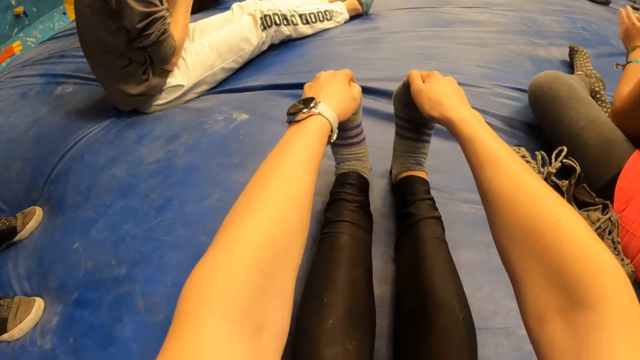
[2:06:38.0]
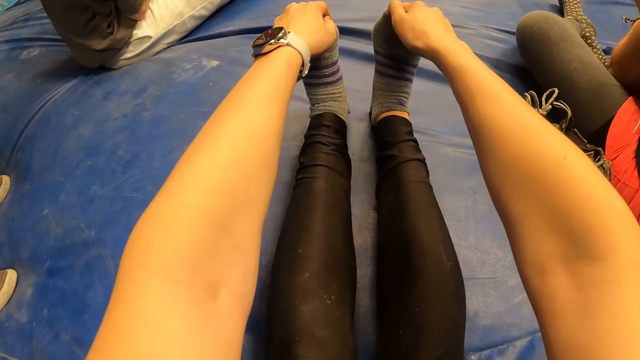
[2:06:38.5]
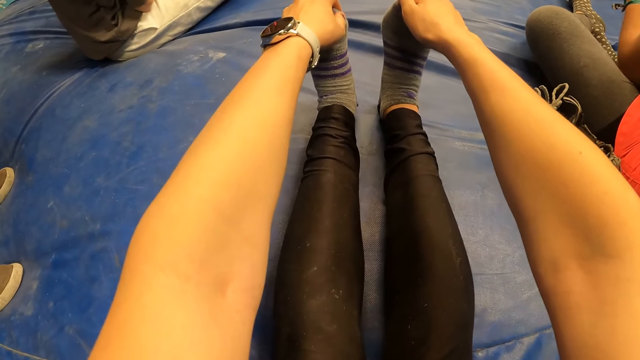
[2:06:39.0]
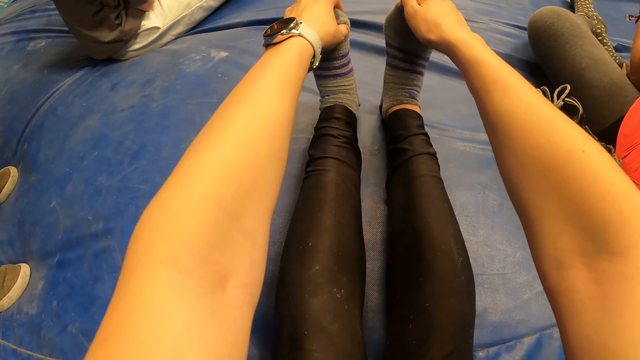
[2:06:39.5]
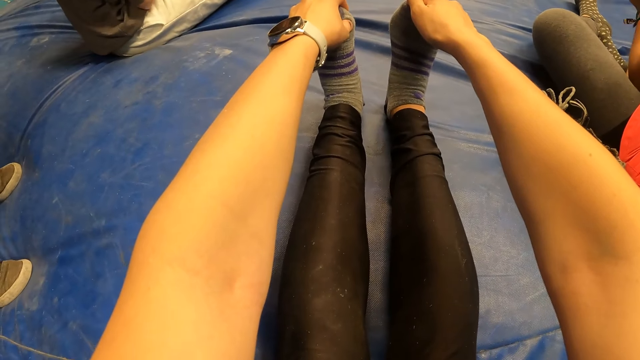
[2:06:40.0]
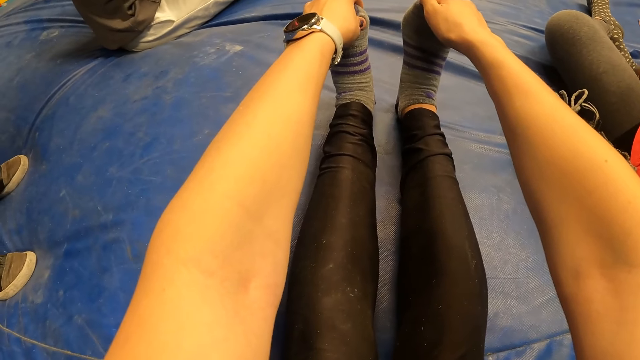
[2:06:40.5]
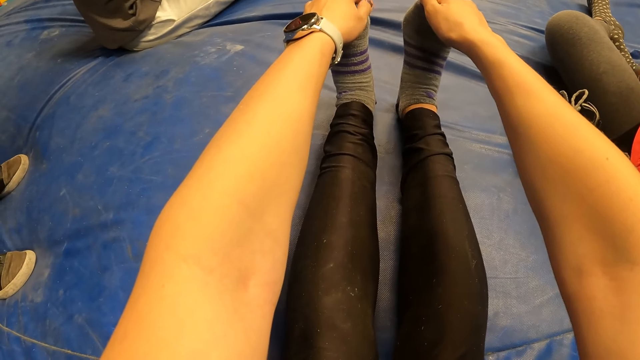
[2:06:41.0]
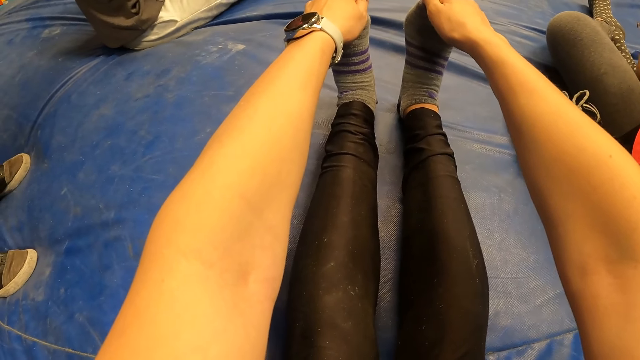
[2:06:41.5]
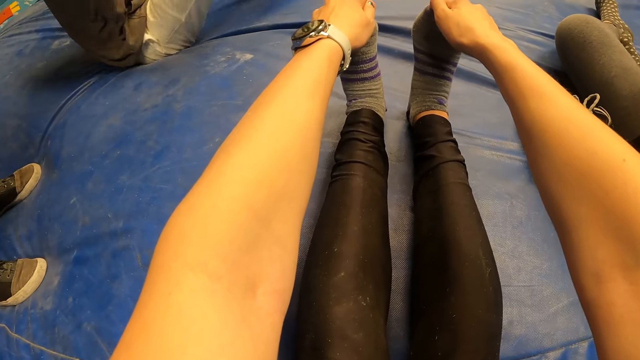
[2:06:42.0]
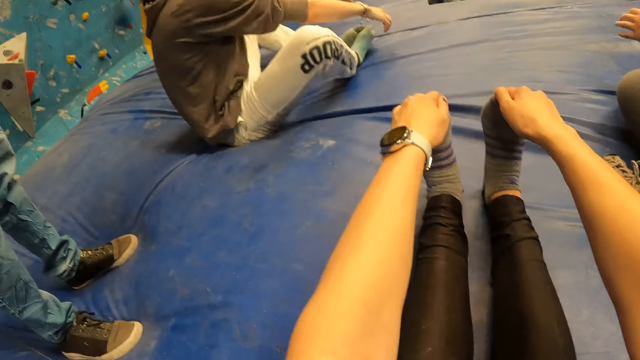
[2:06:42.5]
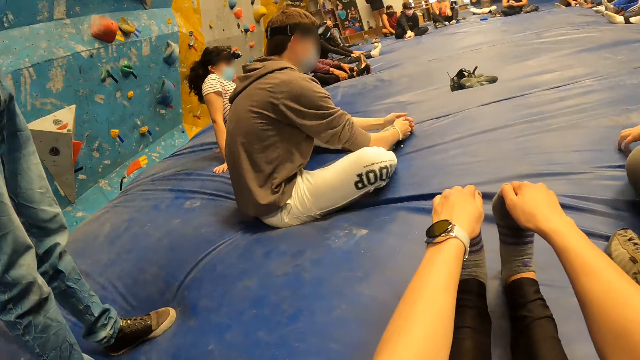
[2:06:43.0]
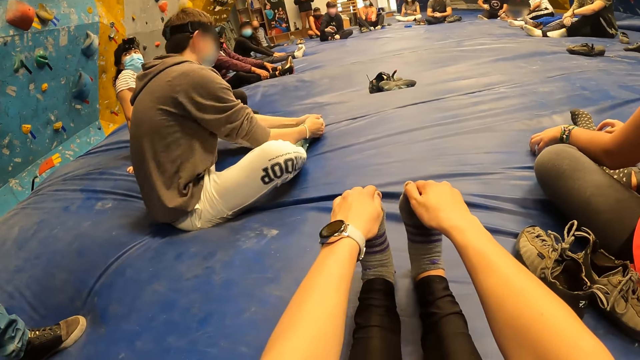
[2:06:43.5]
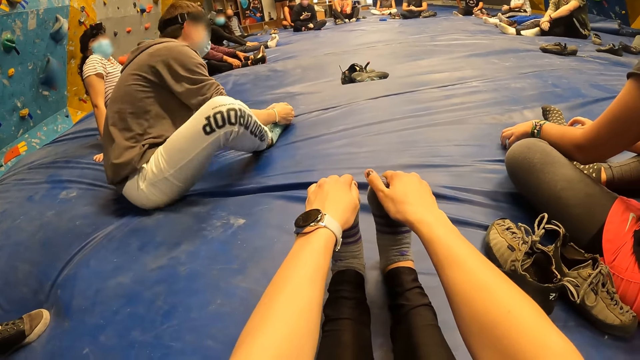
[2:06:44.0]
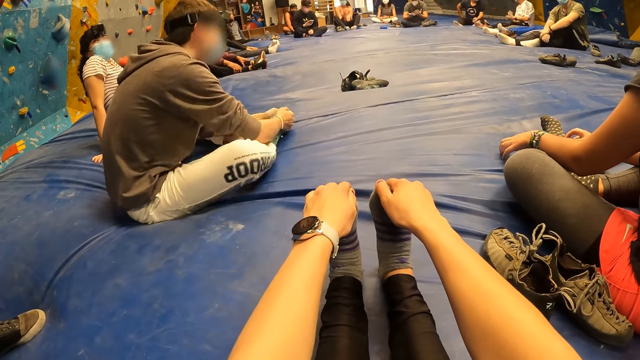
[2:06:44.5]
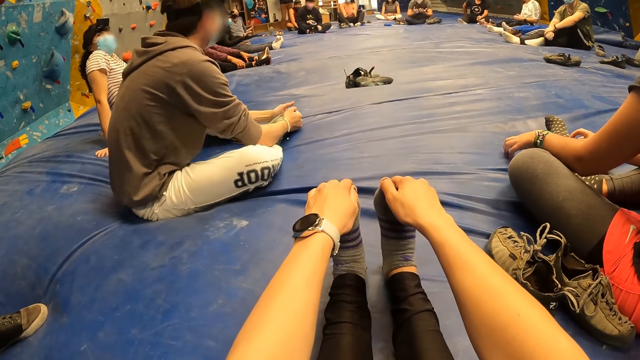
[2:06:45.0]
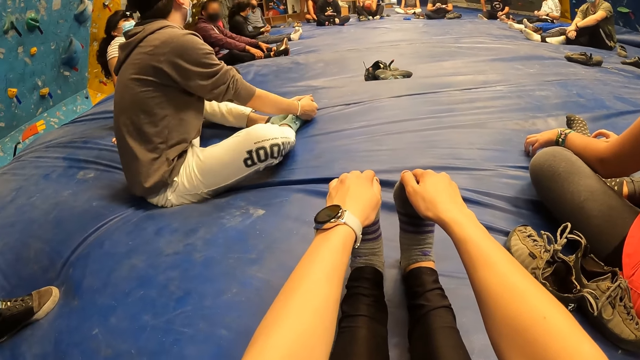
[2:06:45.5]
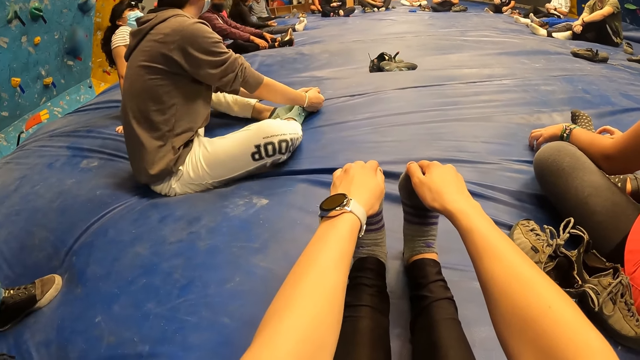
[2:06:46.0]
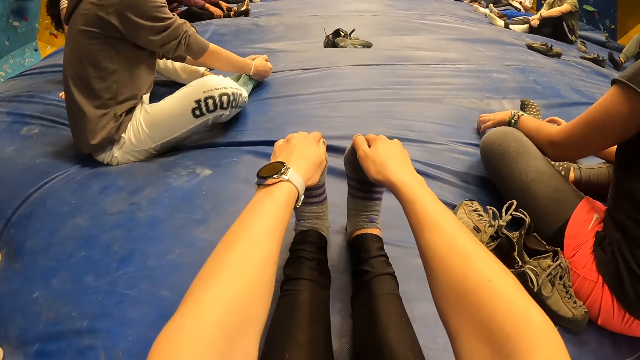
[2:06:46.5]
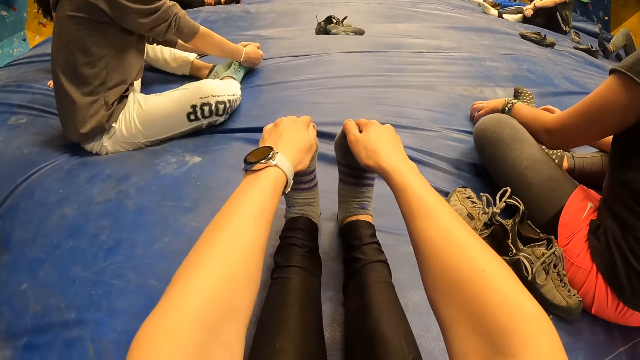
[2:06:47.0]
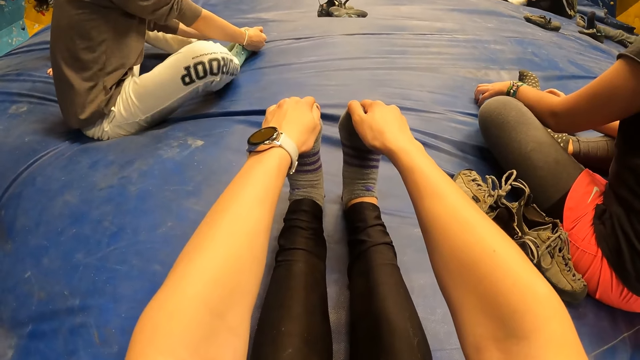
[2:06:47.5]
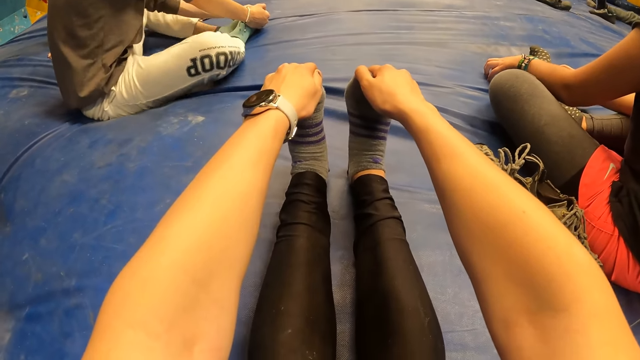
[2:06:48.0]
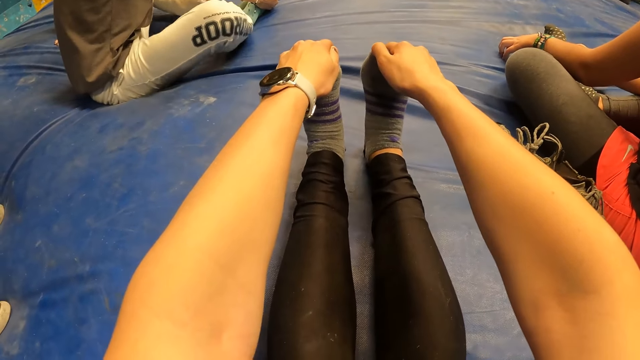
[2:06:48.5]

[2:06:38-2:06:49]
The camera wearer moves the thumb of the left hand. They move the thumb of the right hand and hold the toes with both hands.

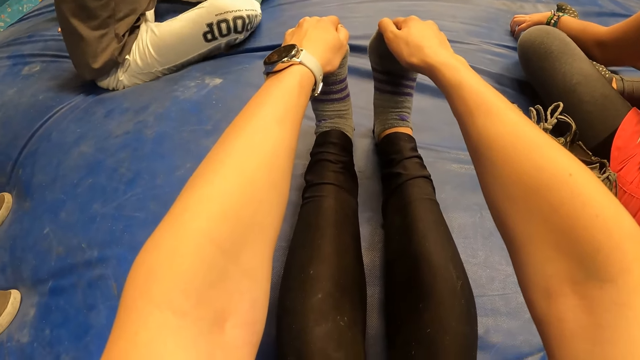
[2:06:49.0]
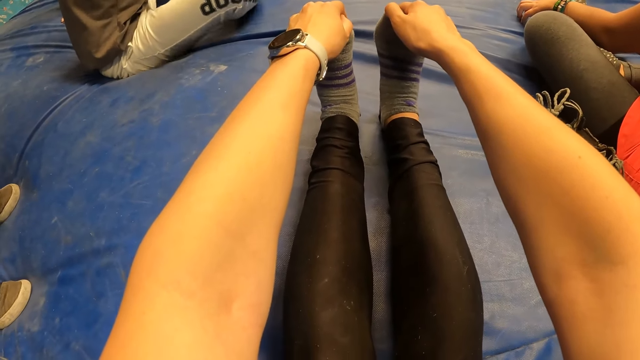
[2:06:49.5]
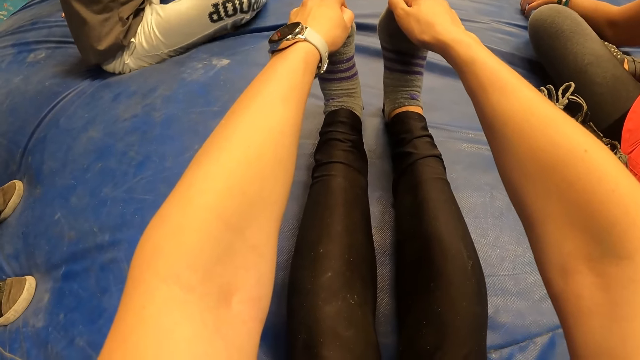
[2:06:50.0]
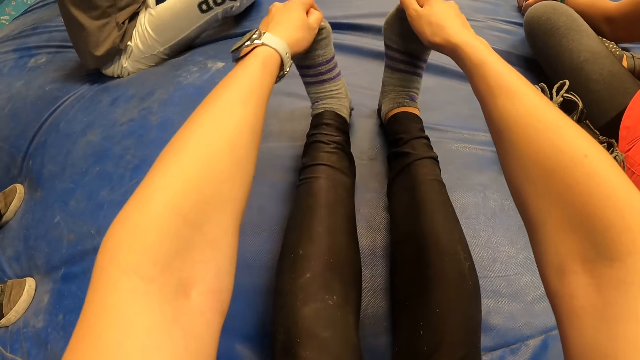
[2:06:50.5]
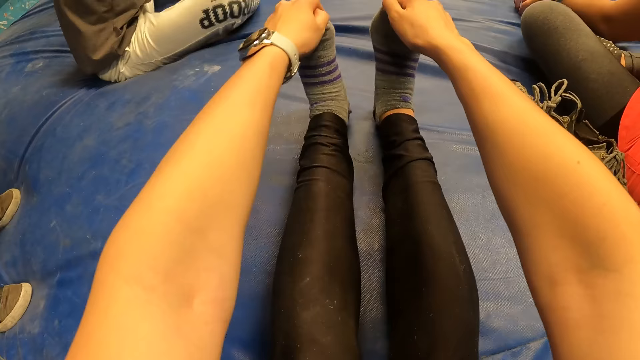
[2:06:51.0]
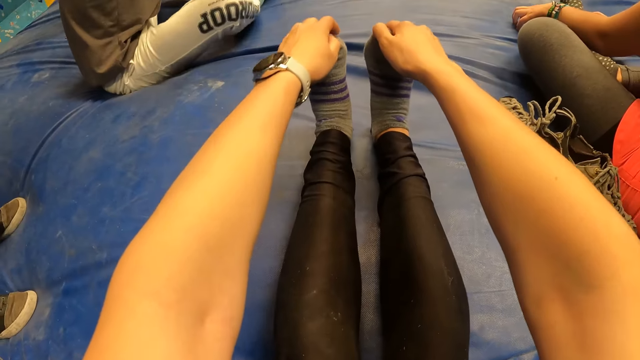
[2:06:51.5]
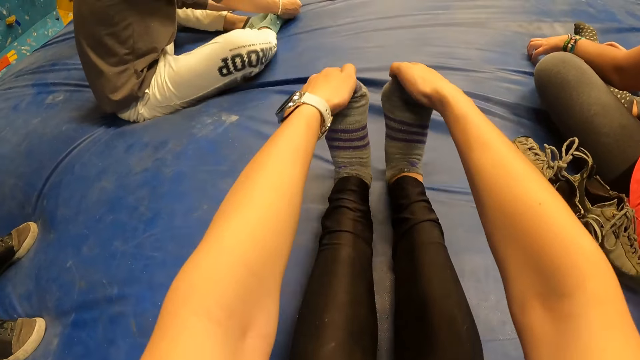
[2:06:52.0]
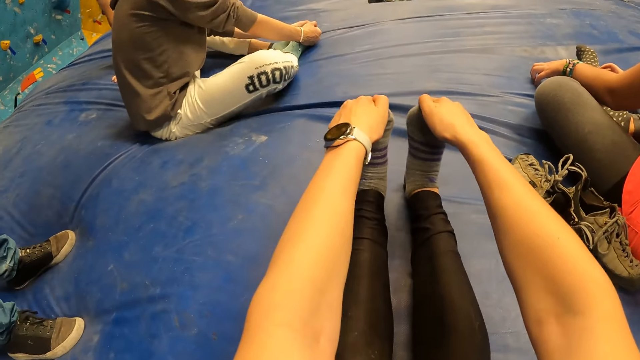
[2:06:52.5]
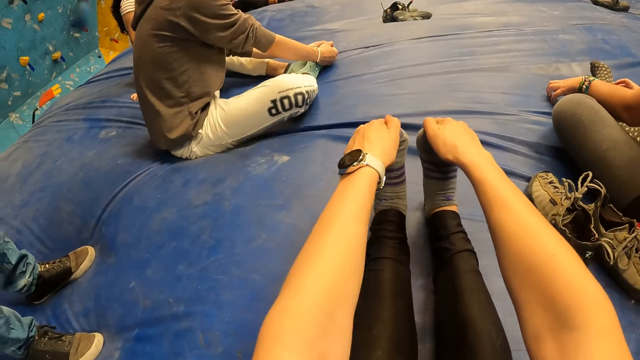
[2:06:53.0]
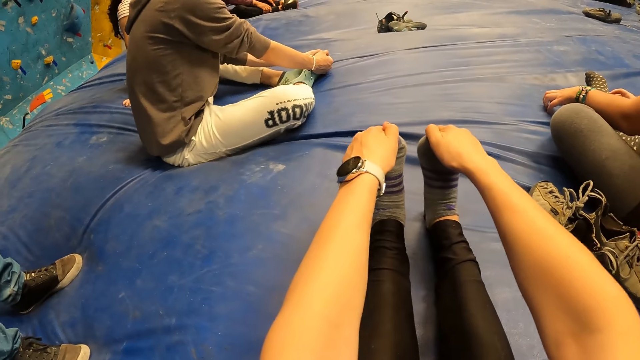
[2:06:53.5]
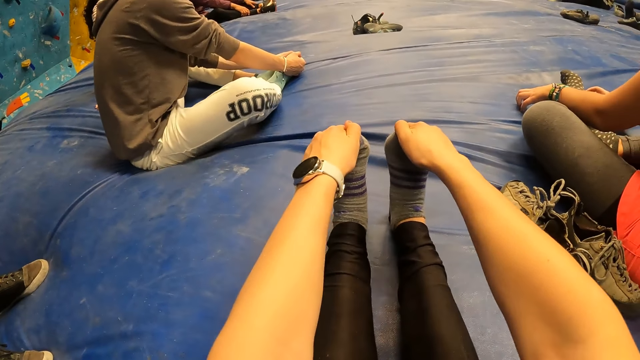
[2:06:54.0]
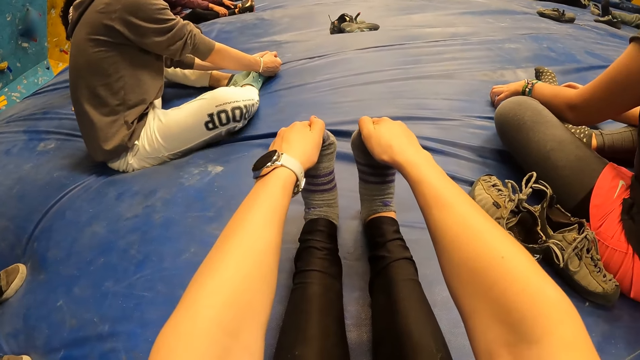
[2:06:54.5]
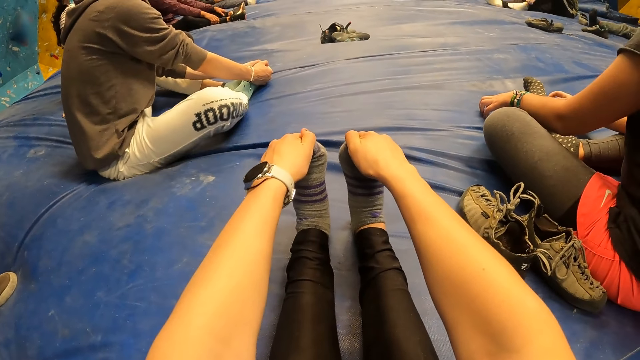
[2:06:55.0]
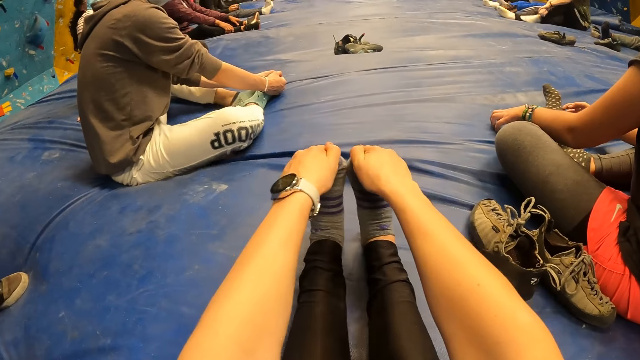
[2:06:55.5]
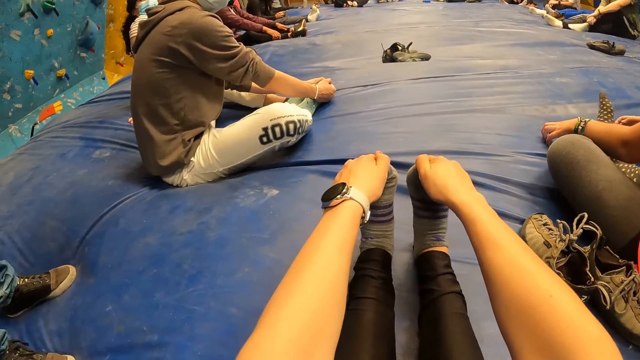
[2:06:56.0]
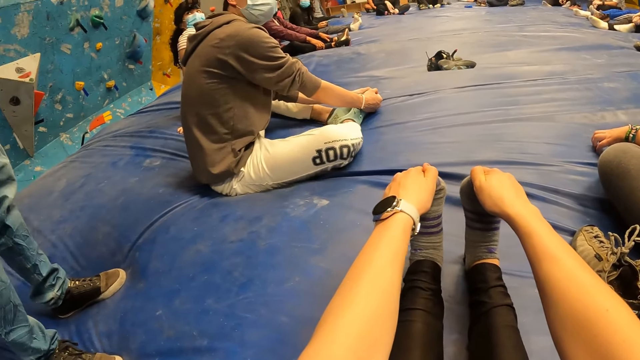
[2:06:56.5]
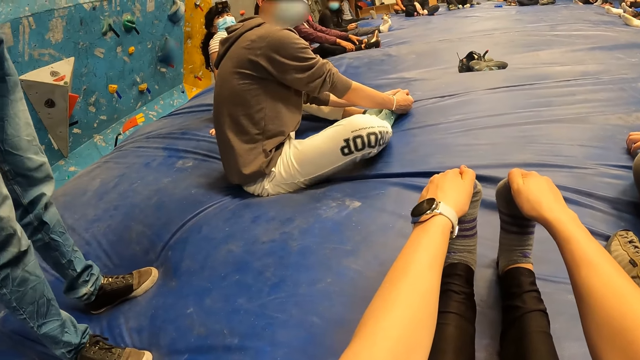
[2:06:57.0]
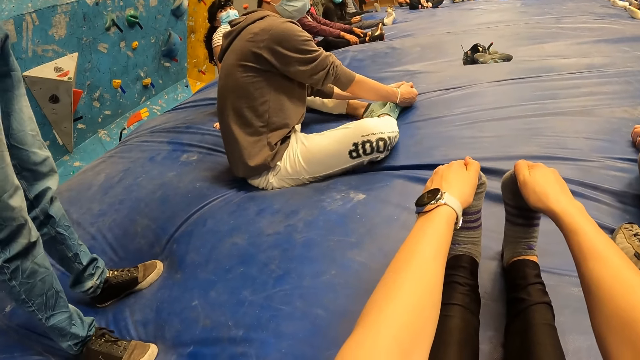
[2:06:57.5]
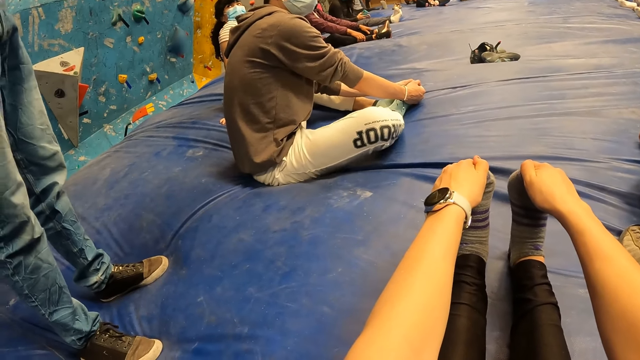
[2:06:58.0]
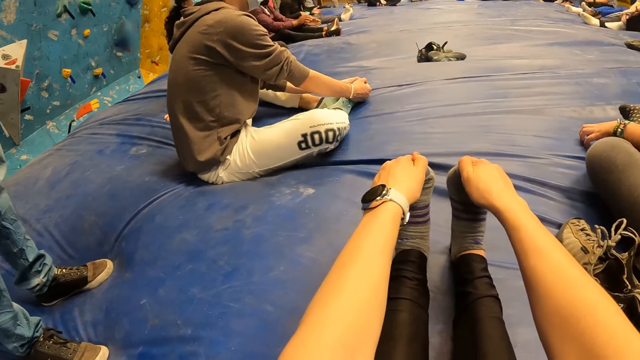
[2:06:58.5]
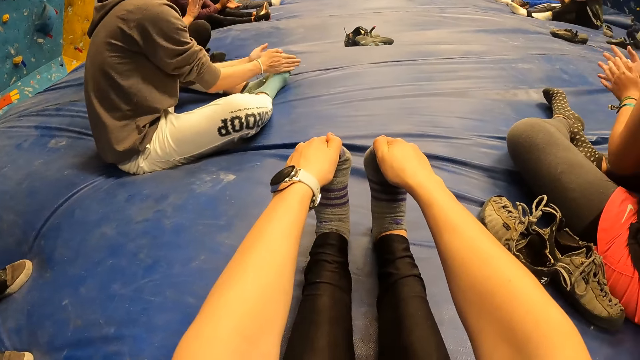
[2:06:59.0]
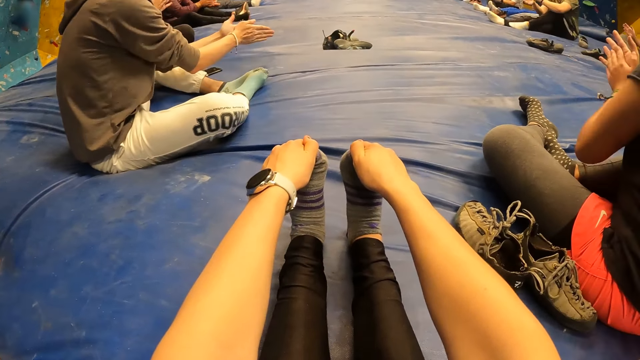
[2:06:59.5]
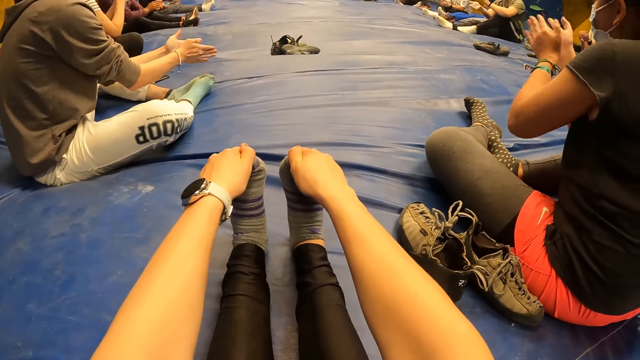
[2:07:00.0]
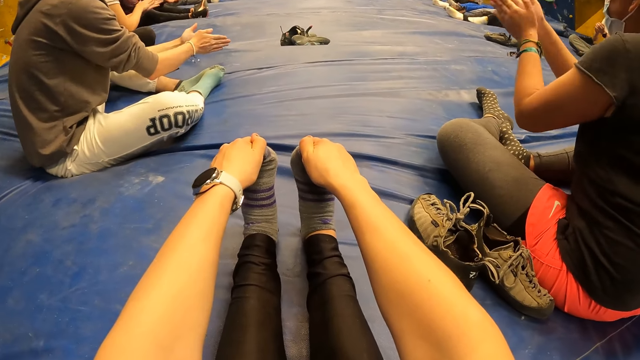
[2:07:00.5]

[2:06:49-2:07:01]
The camera wearer shakes the legs. They adjust the hands on the toes. They shake the legs. They hold the toes of the leg with both hands. They shake the legs and look around.
